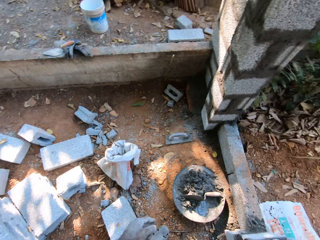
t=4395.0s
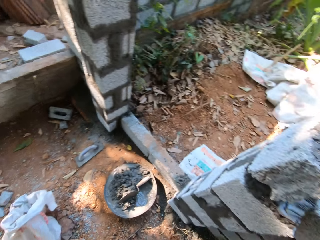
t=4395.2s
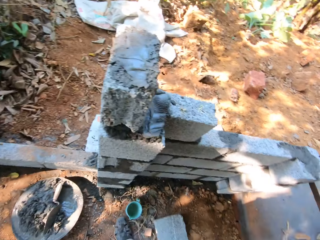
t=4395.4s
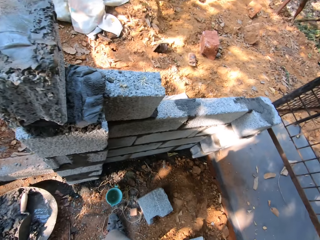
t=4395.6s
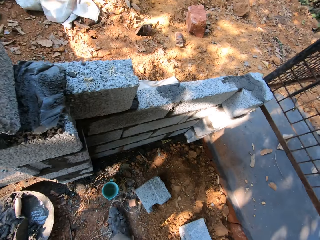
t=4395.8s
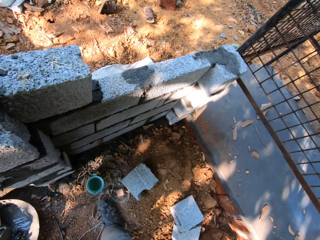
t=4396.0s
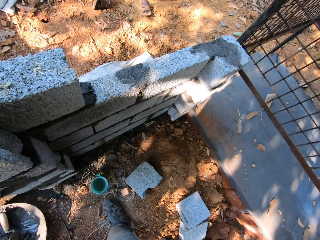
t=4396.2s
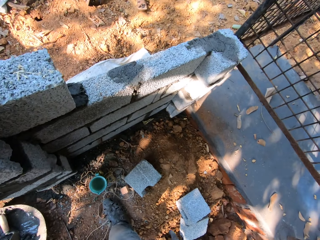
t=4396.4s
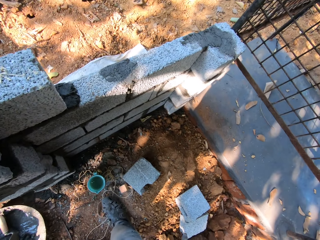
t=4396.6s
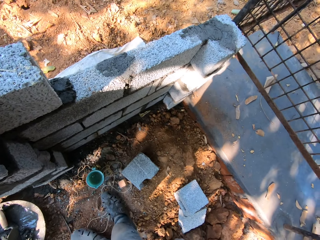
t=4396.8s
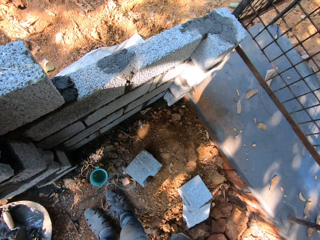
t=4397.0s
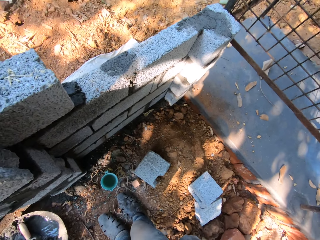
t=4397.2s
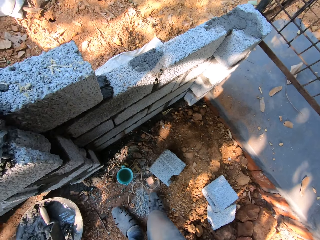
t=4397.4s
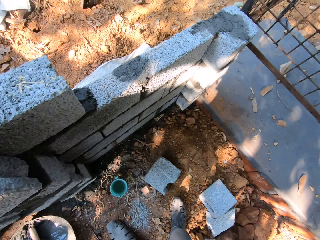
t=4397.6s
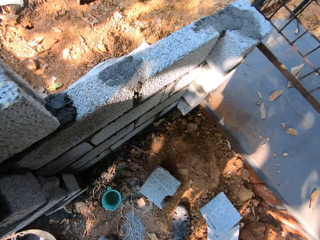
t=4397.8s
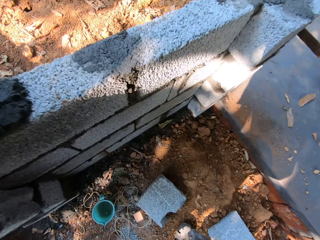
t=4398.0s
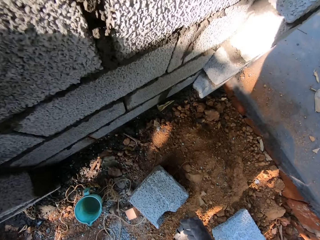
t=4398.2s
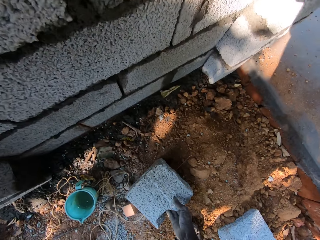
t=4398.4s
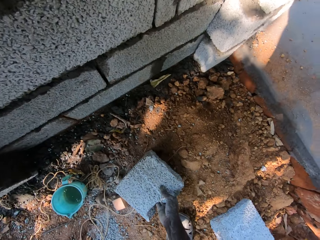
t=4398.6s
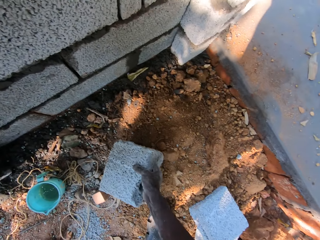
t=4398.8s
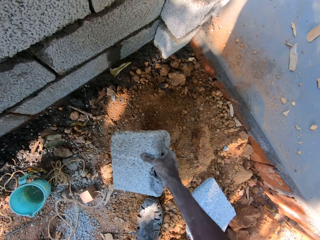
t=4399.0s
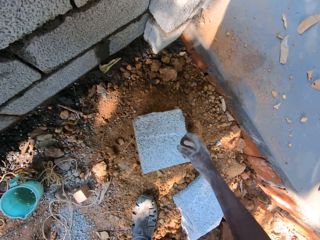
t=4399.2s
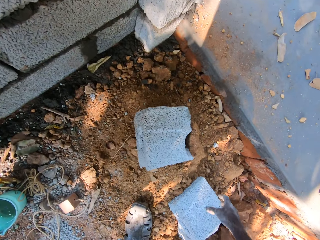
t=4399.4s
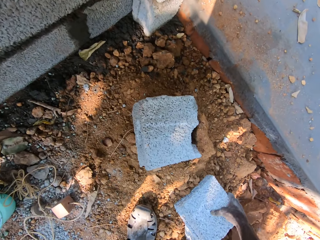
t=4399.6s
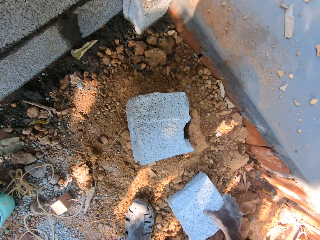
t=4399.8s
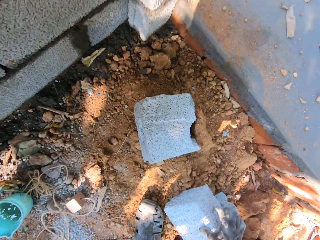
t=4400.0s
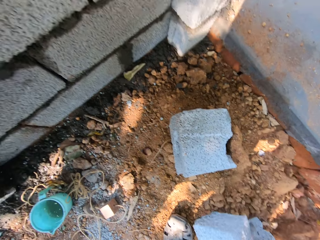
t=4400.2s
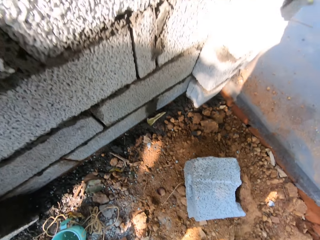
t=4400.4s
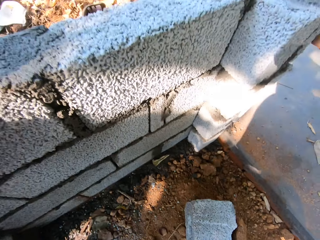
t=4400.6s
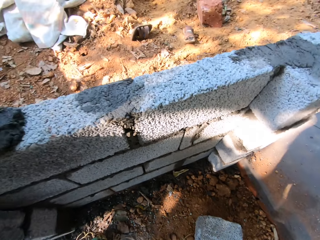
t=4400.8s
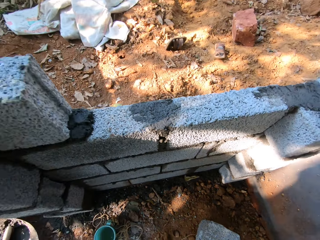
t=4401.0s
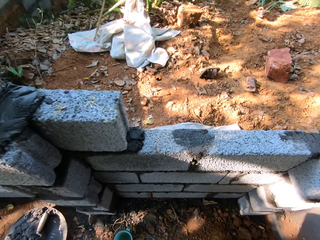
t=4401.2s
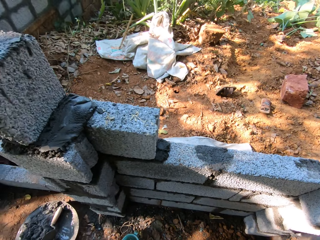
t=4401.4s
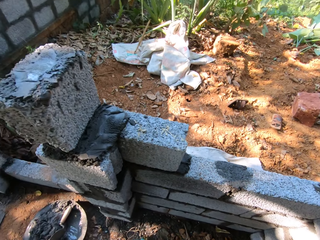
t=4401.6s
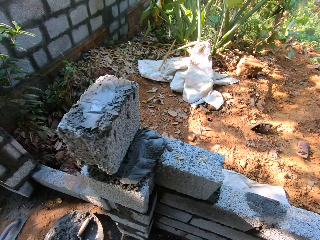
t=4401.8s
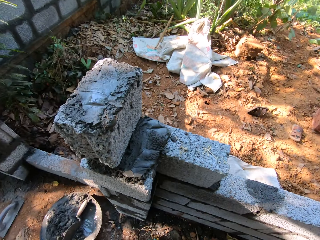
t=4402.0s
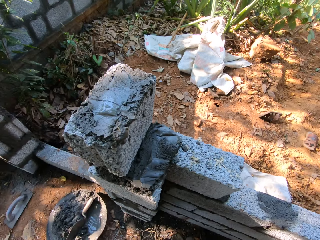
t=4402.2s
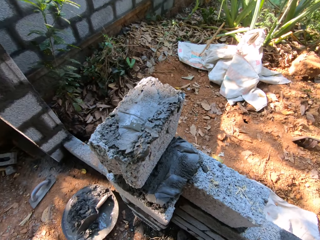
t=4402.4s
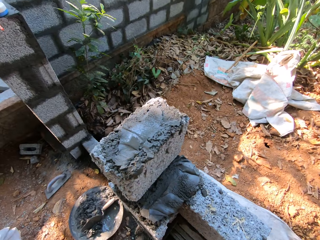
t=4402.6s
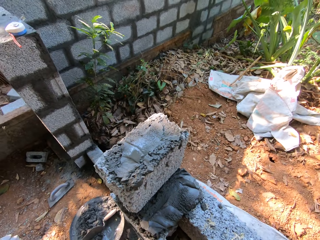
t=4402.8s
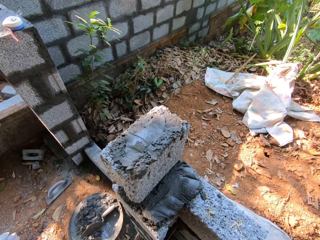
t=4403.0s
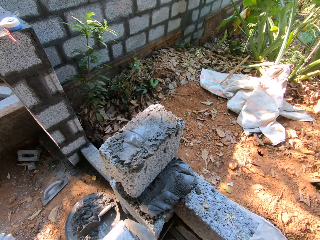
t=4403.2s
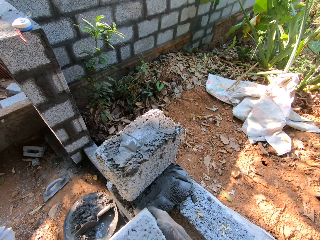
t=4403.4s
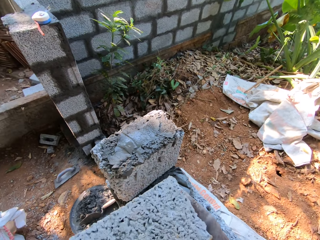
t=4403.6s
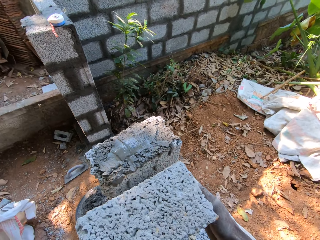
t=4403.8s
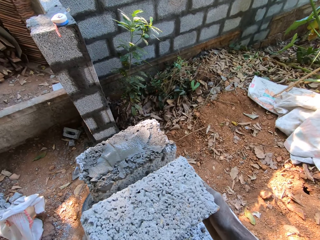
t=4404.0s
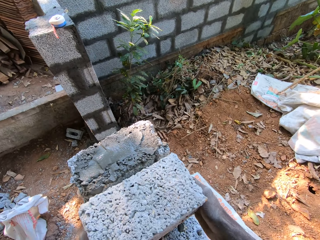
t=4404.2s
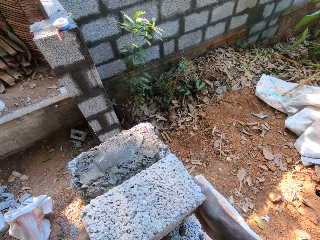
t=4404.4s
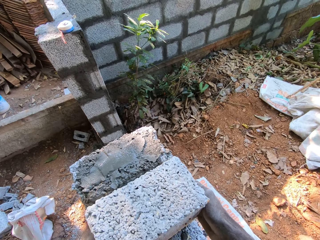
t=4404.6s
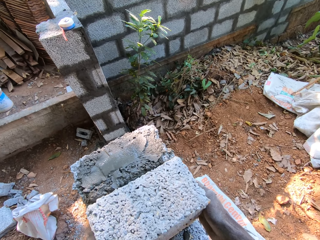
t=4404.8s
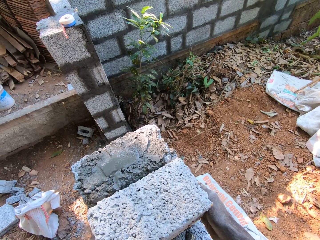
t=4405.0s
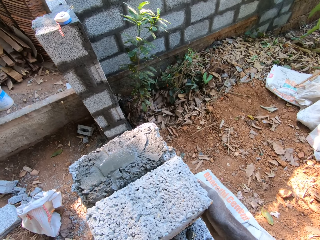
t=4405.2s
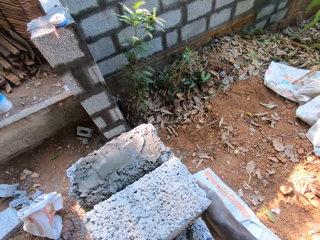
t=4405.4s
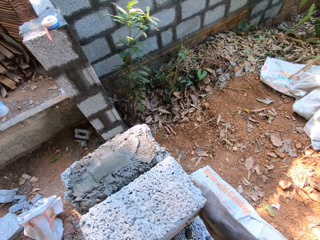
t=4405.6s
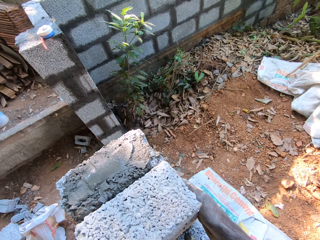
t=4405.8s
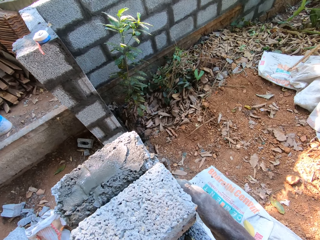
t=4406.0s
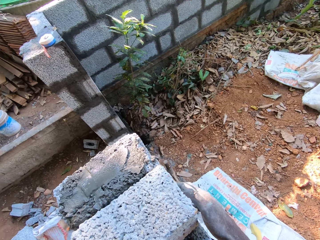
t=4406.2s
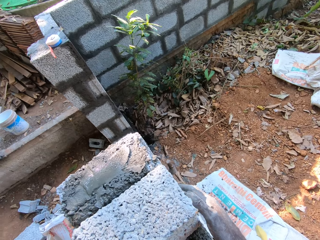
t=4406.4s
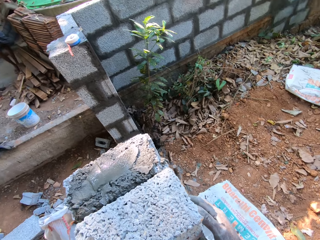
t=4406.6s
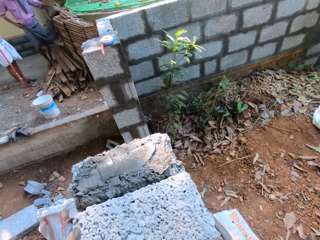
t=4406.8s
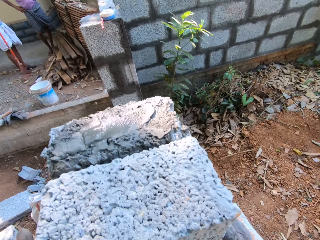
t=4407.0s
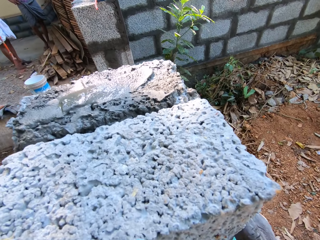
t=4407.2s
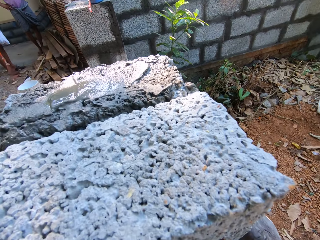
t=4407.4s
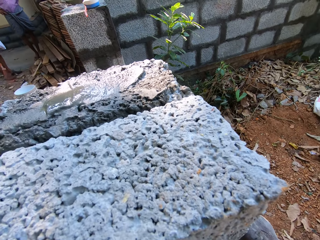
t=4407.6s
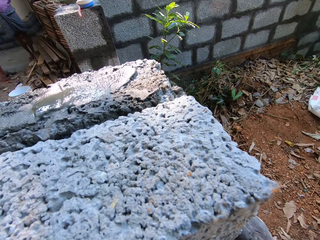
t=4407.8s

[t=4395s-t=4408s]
The camera wearer turns around the construction site. He looks on the ground. He moves a brick on the ground with his right hand. He picks up a block from the ground, throws the block on the ground, and picks up a brick on the ground with his right hand. He places the brick on the concrete on the wall with both hands.

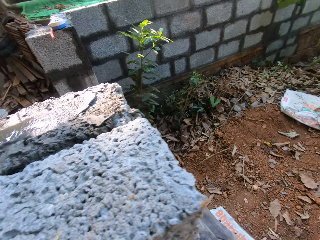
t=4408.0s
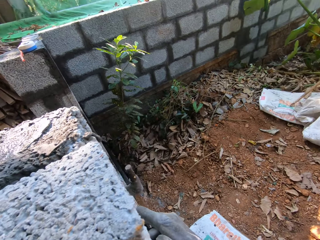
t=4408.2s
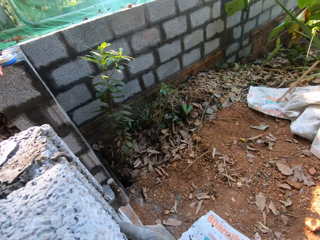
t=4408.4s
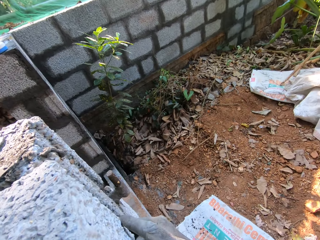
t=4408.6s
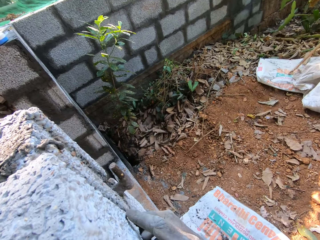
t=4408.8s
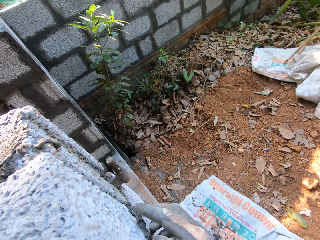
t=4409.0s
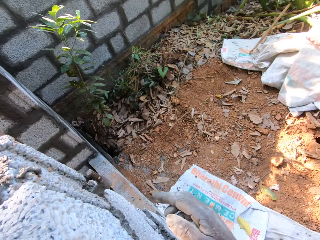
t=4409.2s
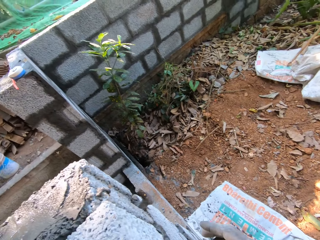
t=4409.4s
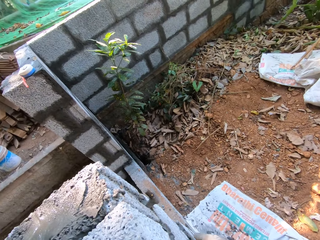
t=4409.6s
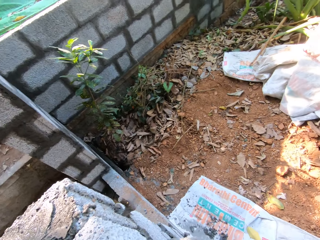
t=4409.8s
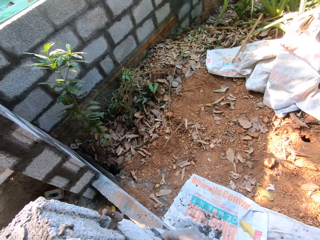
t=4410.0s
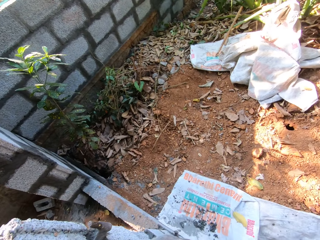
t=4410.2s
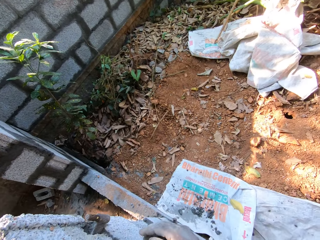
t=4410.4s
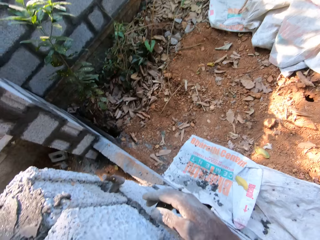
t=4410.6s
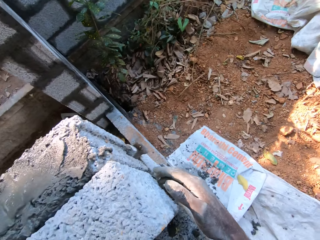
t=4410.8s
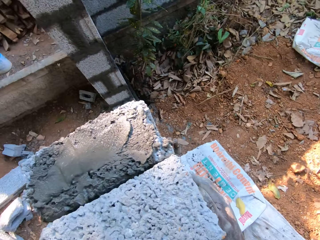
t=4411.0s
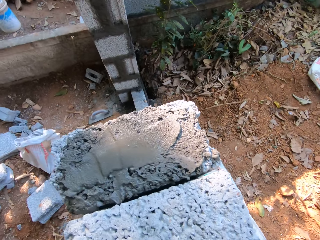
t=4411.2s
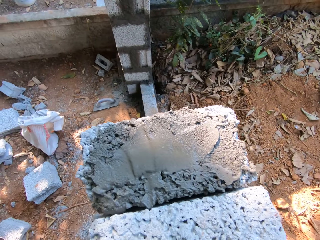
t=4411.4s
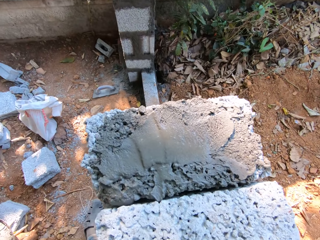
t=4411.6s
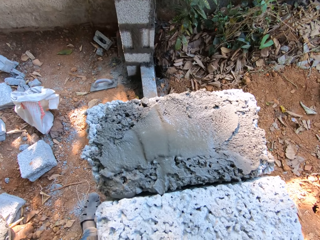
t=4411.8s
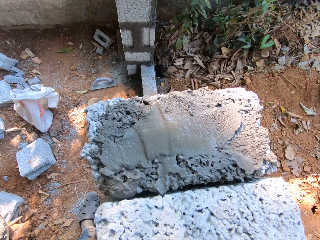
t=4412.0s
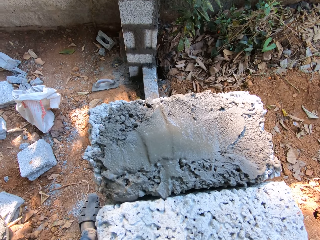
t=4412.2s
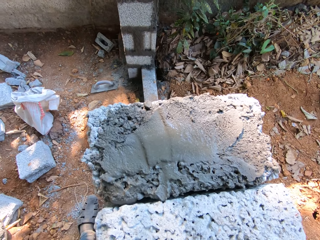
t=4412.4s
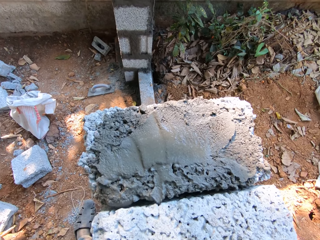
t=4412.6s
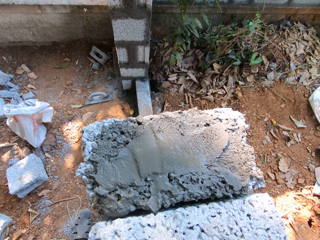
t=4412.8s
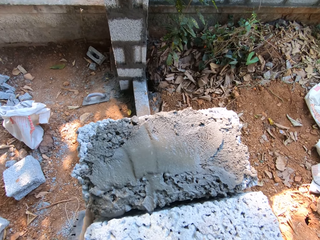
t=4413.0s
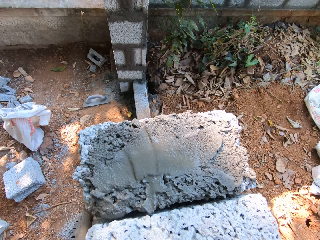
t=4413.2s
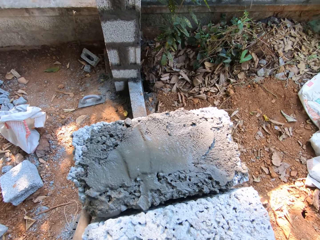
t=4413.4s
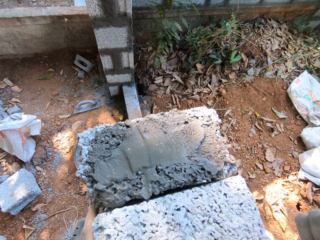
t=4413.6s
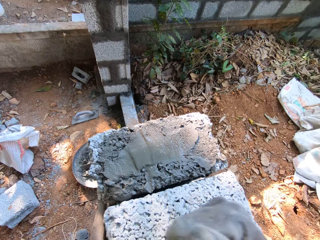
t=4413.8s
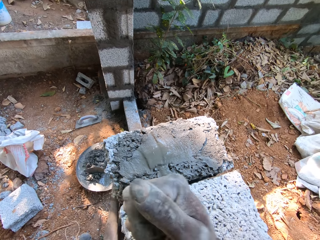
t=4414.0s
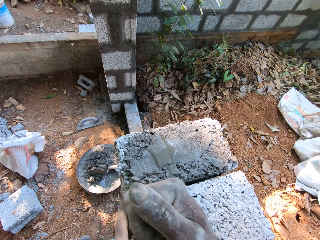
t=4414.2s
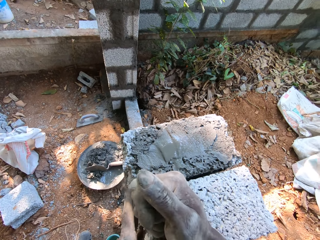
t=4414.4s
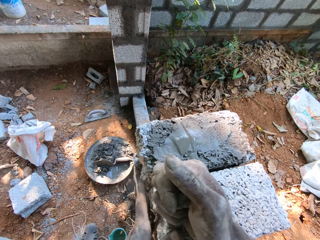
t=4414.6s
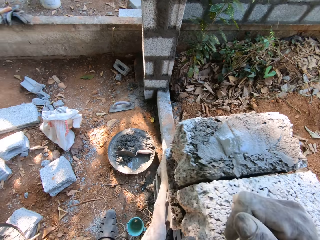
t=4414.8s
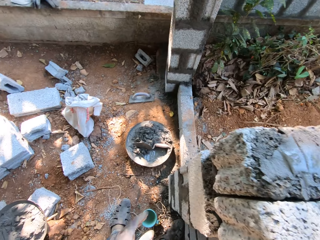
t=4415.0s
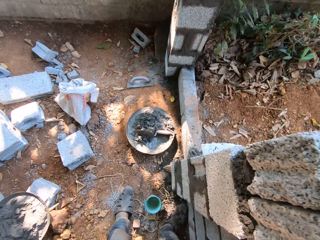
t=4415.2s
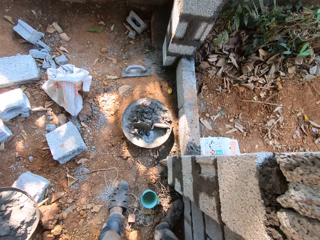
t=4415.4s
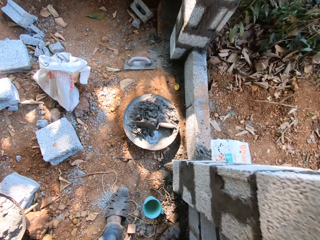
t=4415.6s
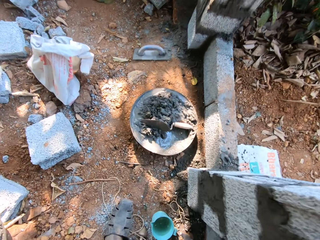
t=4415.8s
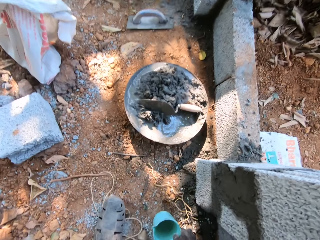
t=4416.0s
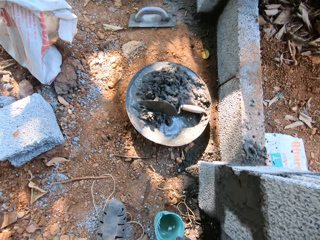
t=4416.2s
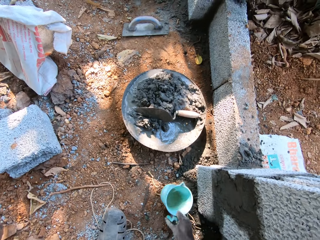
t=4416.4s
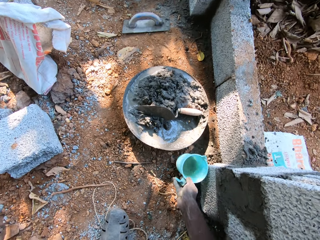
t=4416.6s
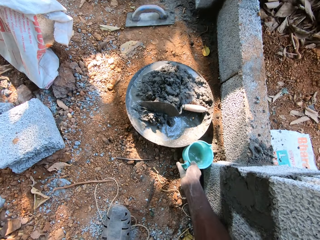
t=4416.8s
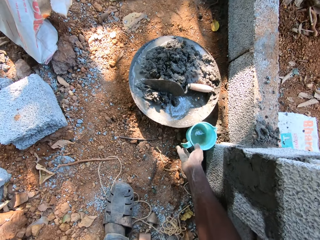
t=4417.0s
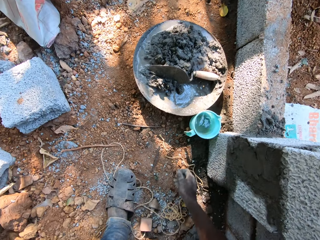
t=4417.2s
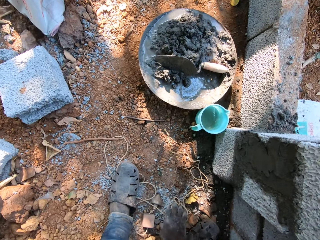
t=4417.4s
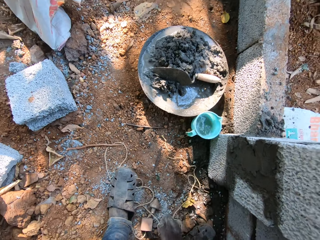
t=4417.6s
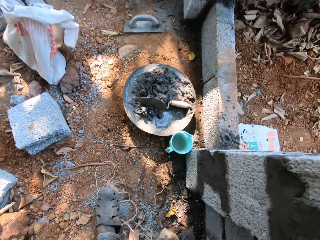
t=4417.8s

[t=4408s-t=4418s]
The camera wearer looks at the wall. He levels the block on the wall. He taps the brick on the fence with his left hand. He moves a cup of water on the floor with his right hand. He picks up a jug from the ground and places the jug near the bowl. He picks up a plumb bob on the ground with his right hand.
